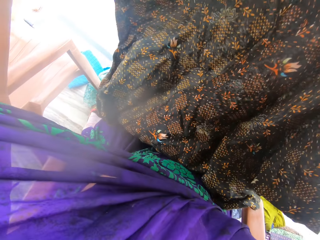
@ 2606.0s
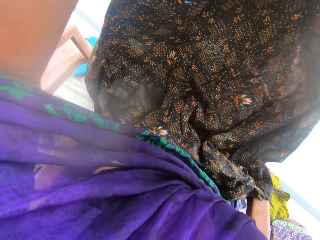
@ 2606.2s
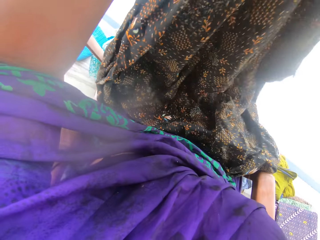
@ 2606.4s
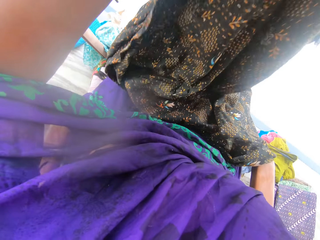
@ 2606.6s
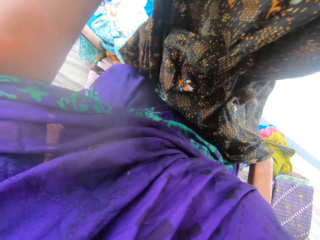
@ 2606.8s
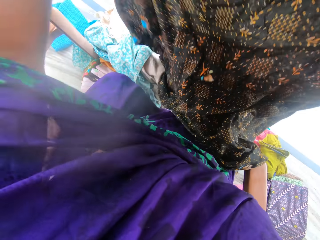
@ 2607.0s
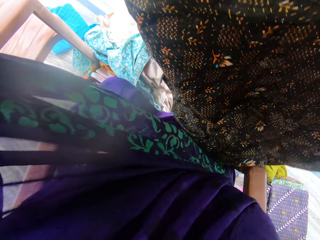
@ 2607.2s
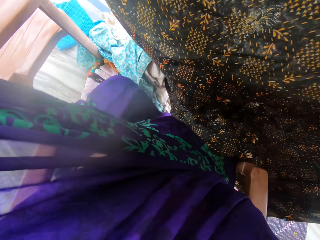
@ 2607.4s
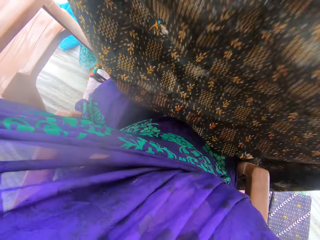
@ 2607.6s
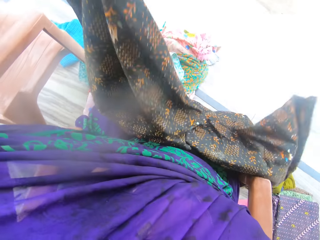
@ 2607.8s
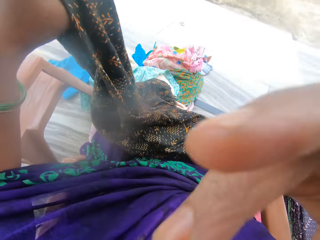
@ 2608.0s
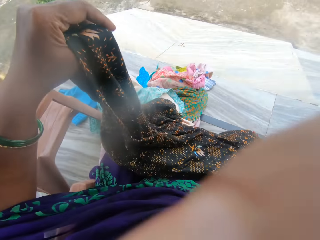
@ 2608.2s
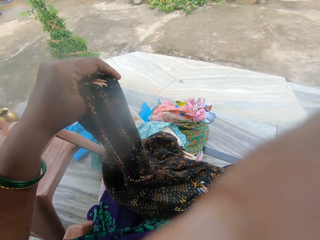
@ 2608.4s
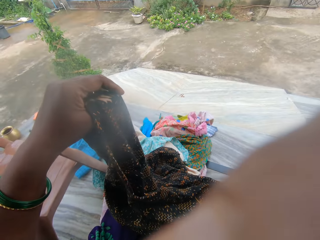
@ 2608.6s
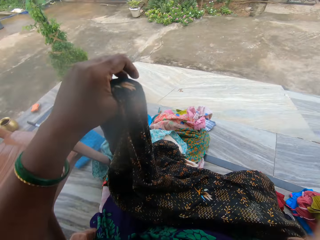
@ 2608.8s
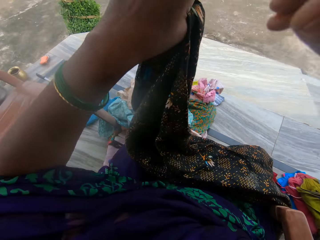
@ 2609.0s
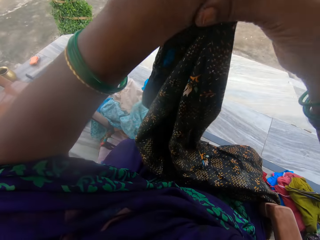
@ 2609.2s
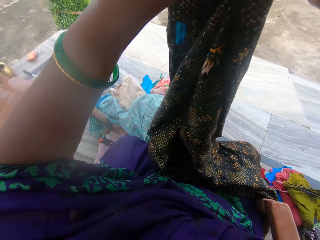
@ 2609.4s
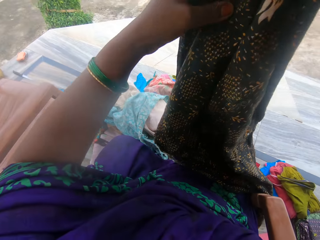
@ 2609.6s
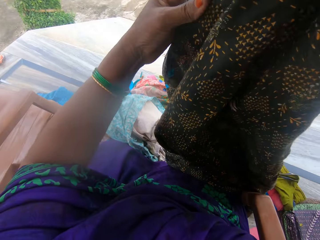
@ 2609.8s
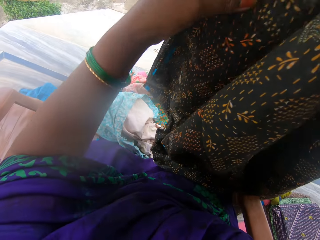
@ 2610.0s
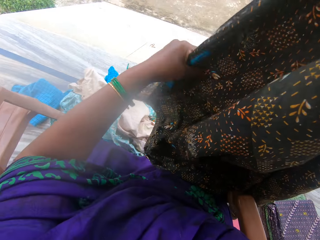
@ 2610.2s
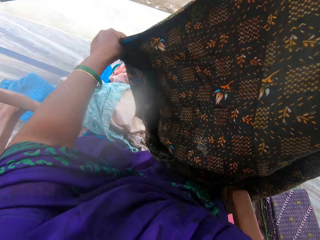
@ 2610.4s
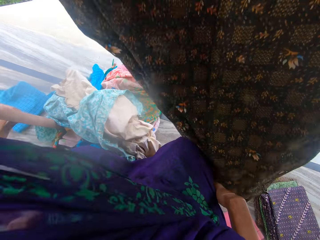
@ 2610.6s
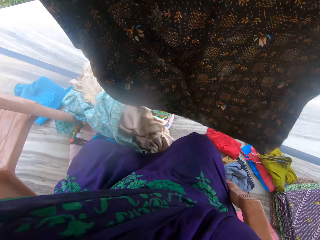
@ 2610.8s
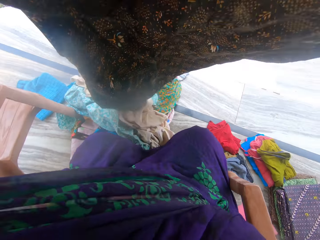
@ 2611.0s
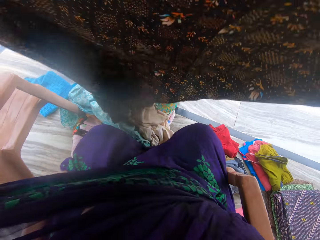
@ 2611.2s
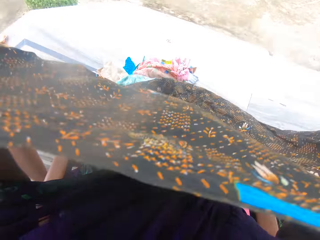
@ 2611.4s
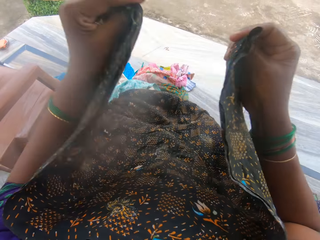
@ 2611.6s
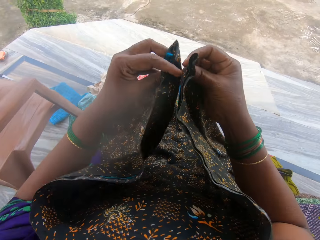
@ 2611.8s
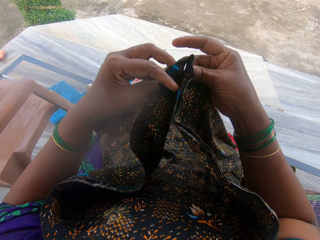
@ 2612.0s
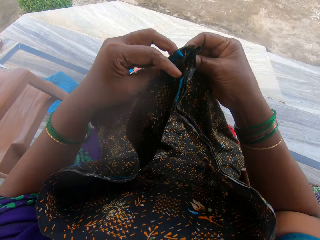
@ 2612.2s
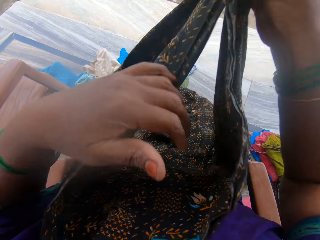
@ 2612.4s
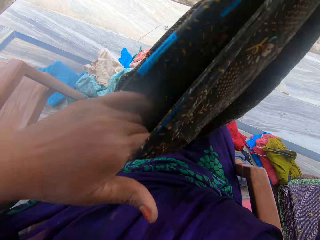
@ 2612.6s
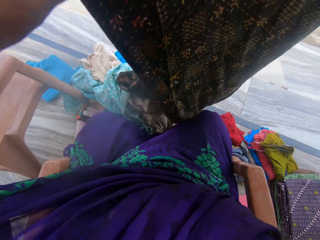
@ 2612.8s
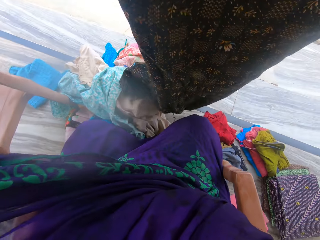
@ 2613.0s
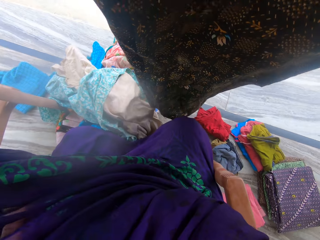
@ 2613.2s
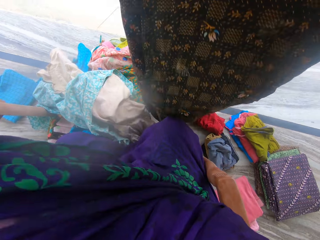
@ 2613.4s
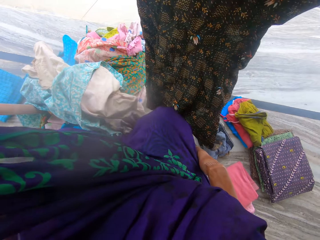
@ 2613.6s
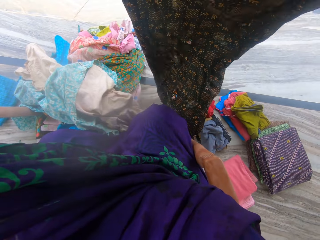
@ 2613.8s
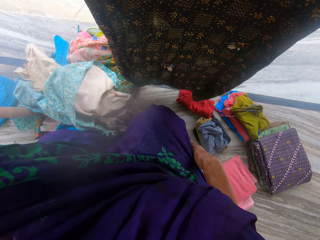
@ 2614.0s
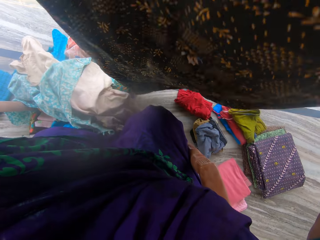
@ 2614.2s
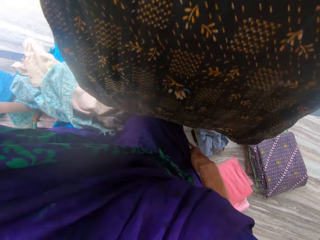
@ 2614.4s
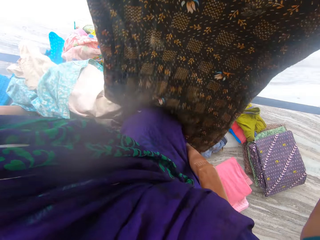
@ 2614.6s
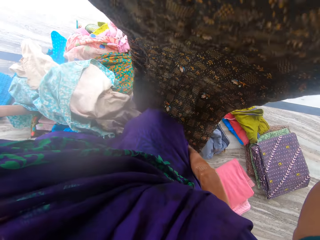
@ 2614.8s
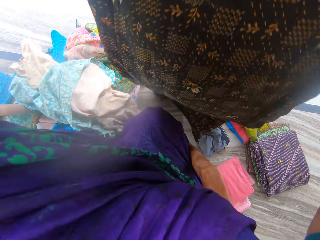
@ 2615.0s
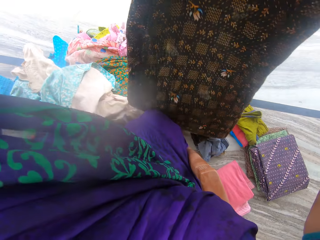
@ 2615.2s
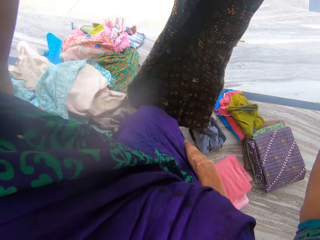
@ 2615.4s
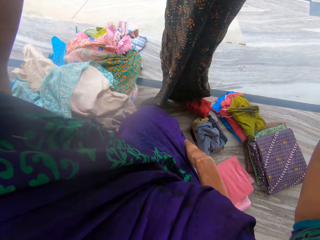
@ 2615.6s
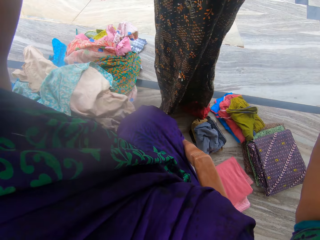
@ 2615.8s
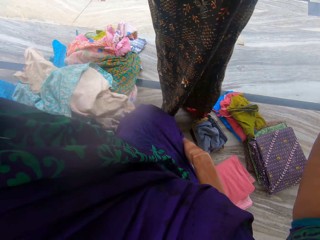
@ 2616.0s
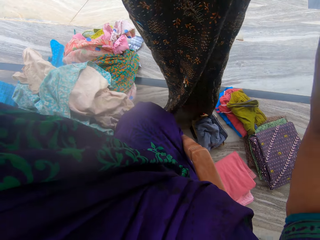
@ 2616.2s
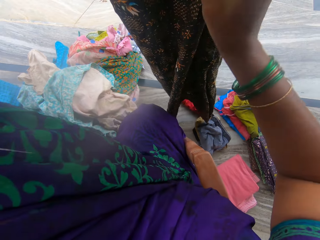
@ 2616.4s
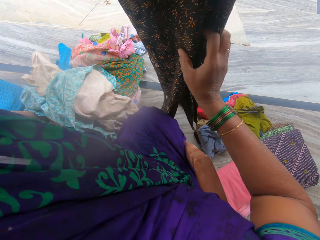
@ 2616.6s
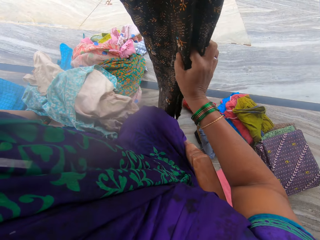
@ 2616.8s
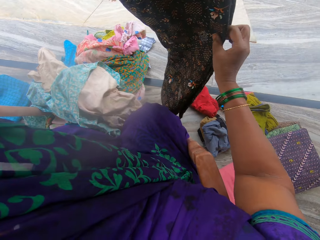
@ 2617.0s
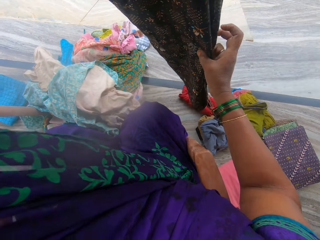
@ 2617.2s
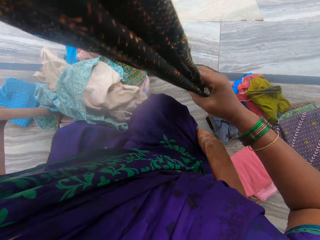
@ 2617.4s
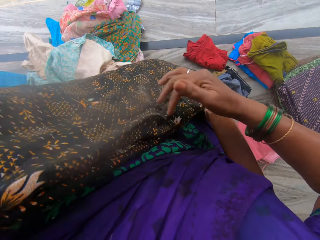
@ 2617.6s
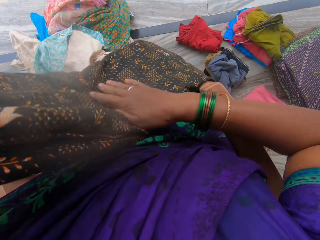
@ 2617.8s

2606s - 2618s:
The camera wearer adjusts the camera. He holds up the cotton fabric with one hand. He holds up the cotton fabric with both hands. He holds the cotton fabric against his waist. He folds the black material. He holds up the cotton fabric with both hands. He folds the black material again.

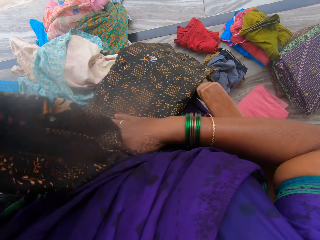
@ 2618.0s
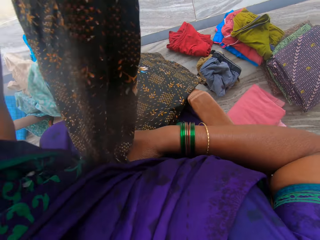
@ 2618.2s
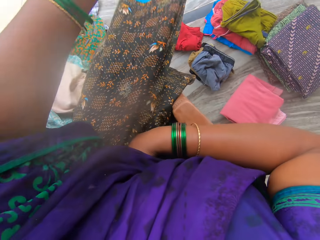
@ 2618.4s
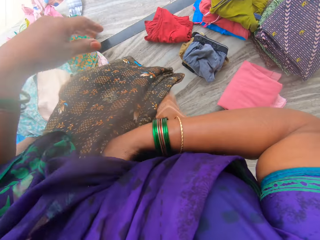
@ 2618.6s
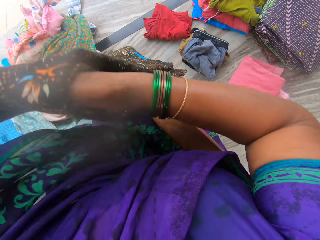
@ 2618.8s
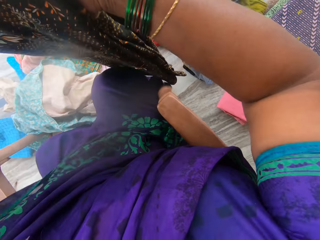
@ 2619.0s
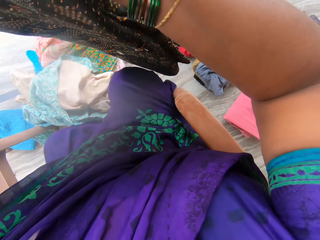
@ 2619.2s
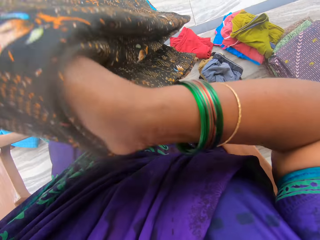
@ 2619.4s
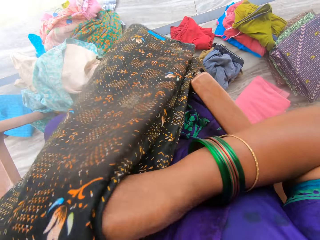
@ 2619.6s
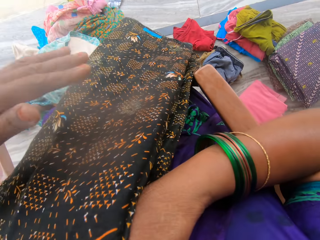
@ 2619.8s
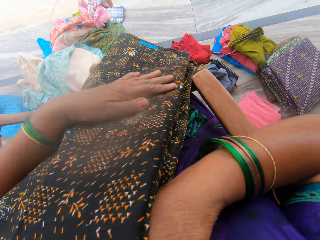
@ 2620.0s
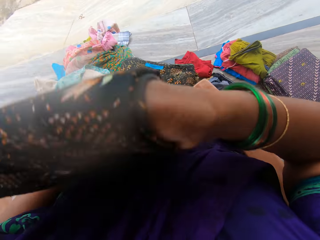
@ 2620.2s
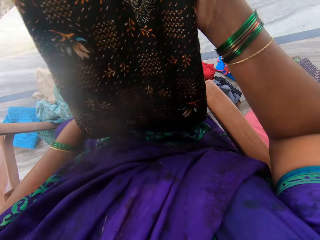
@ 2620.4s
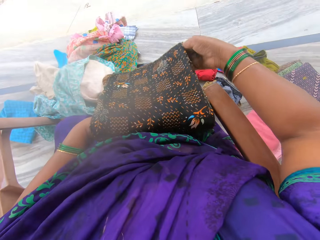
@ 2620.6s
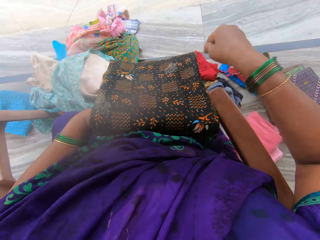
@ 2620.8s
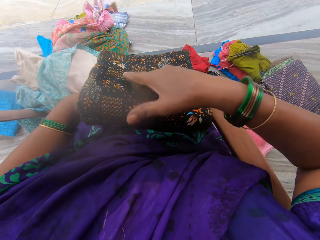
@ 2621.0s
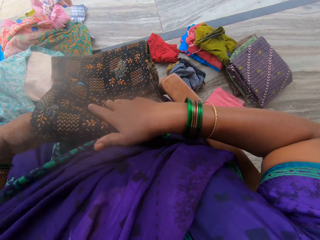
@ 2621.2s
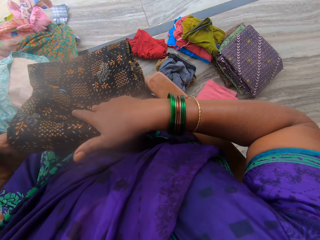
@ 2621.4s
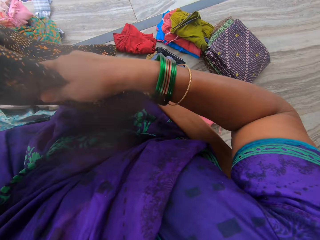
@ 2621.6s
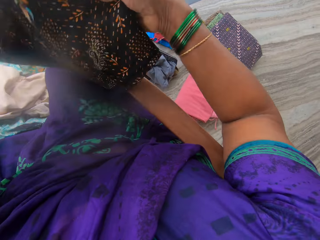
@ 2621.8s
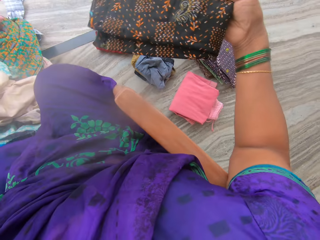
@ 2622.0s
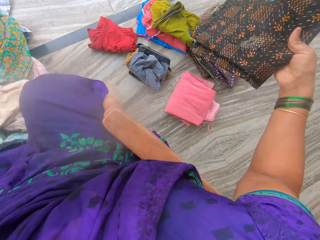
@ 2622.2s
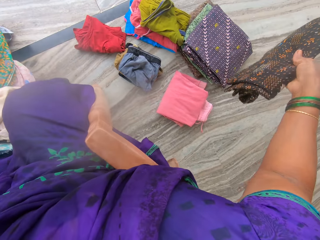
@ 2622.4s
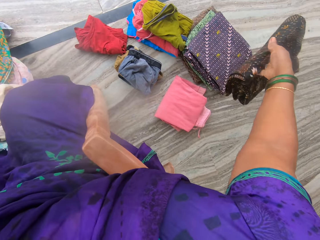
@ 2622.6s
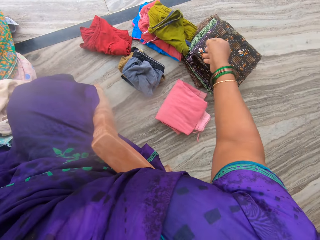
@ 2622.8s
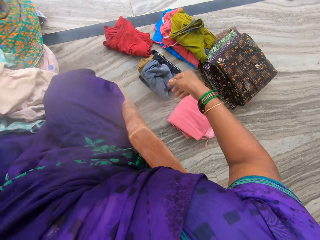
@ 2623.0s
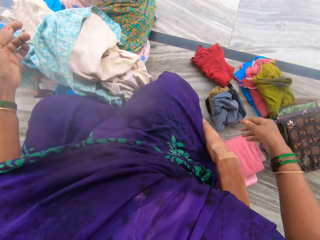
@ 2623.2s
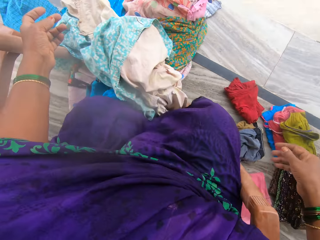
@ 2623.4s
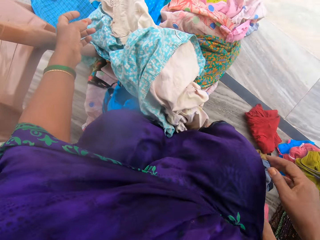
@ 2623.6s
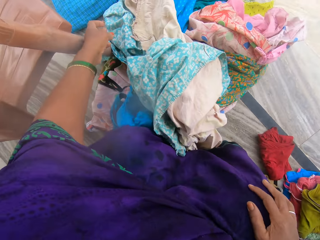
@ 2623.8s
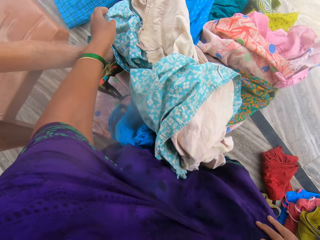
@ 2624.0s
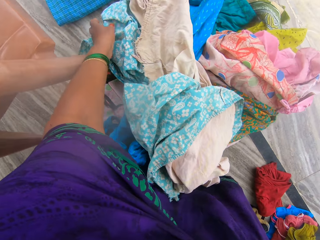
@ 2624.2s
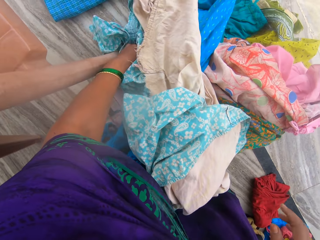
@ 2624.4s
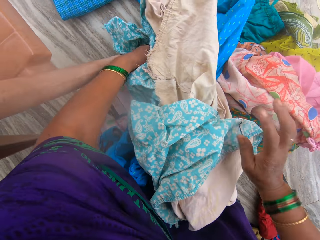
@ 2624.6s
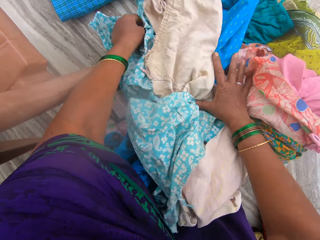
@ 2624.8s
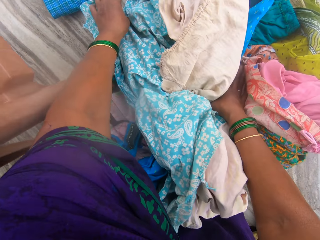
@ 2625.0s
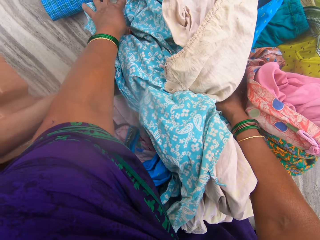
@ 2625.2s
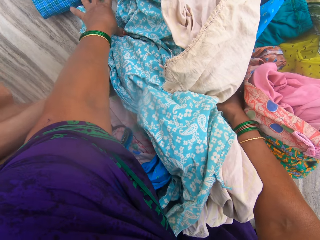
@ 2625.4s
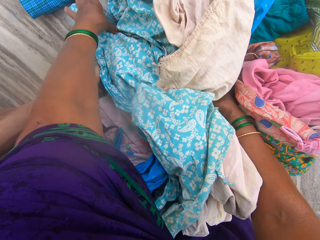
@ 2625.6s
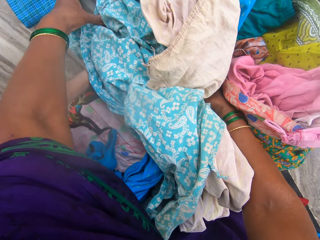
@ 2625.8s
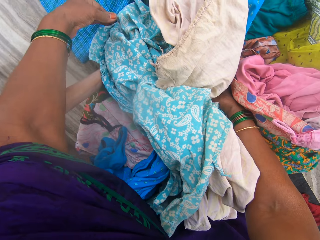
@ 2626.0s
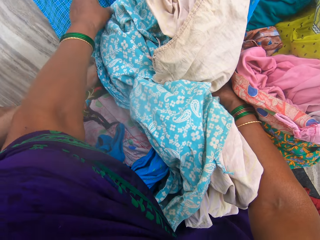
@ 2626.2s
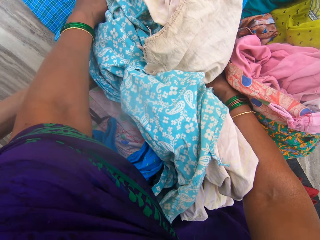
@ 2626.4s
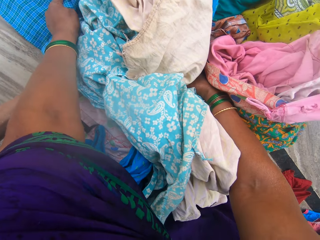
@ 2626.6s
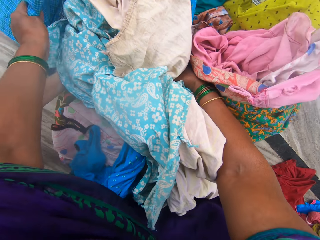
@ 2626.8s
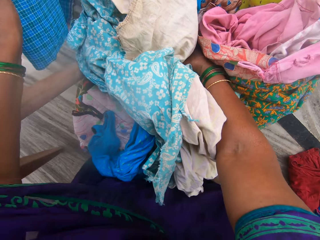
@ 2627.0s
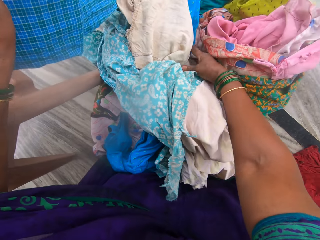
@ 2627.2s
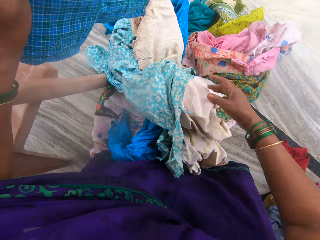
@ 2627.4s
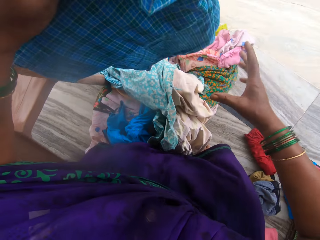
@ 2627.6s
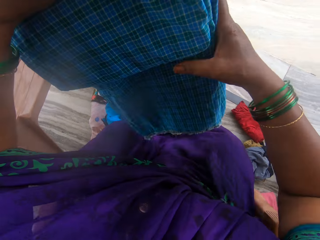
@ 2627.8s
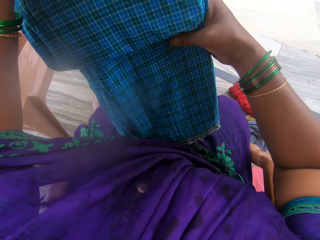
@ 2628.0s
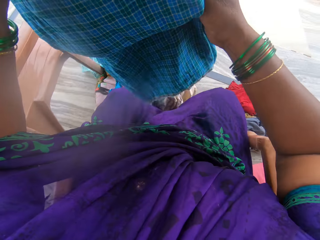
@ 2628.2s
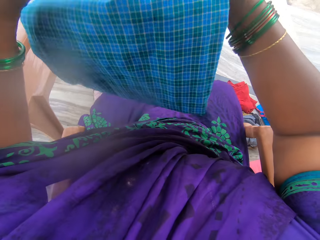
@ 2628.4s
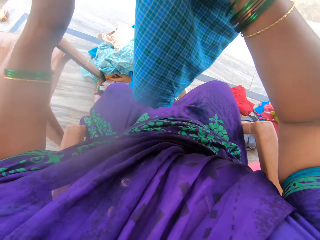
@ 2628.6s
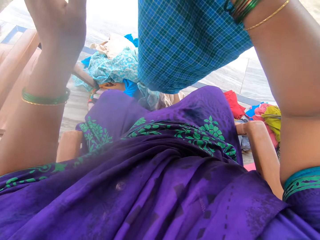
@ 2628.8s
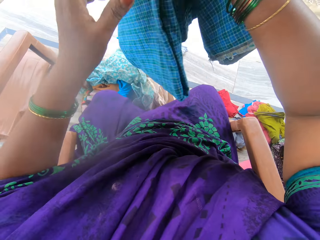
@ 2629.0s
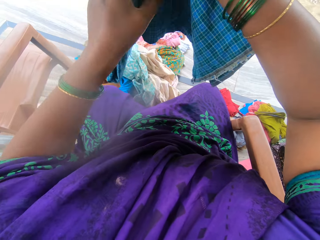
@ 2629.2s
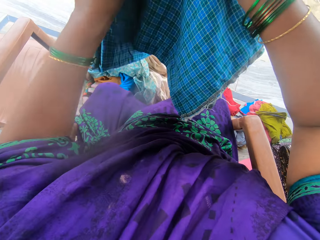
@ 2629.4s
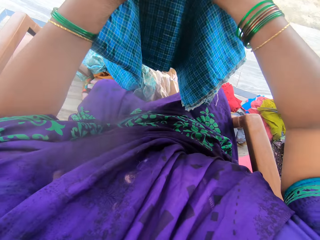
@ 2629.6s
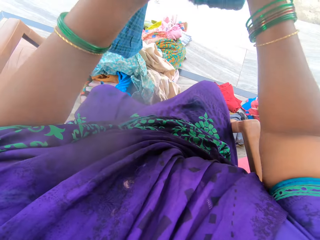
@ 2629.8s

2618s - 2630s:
The camera wearer puts the material on their body. They hold the cotton fabric against their waist. They fold the black material again. They lift the cotton fabric, hold the cotton fabric against their waist, and fold the black material again. They hold the cotton fabric with one hand. They keep the cloth on top of the materials on the floor on the other side. They touch clothes on the floor, and hold the clothes. They pick a blue material or cotton fabric. They hold the cotton fabric with both hands.
